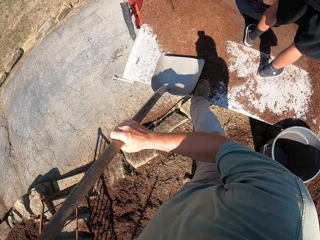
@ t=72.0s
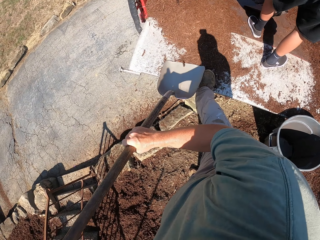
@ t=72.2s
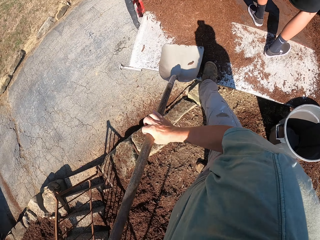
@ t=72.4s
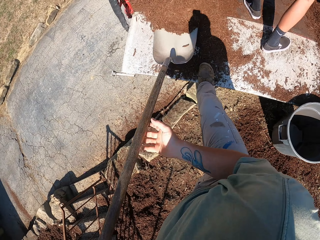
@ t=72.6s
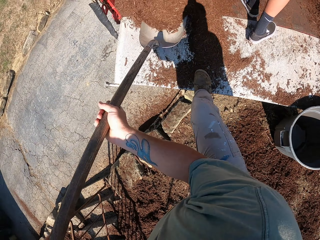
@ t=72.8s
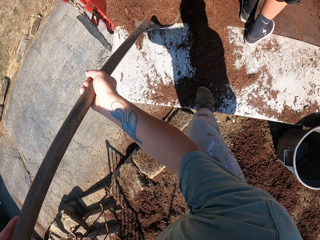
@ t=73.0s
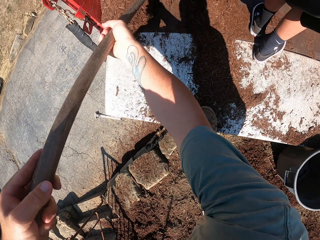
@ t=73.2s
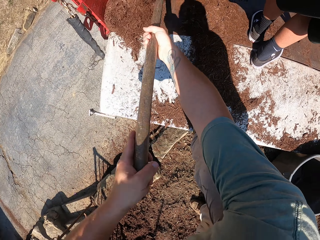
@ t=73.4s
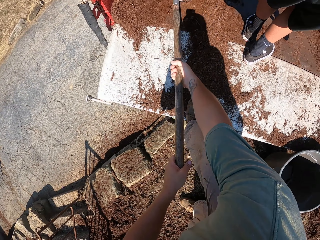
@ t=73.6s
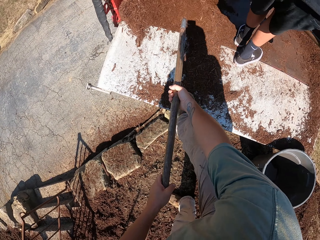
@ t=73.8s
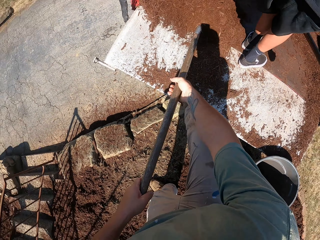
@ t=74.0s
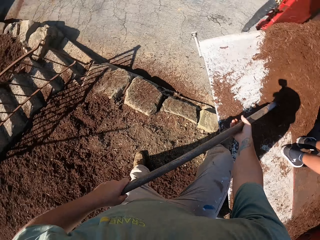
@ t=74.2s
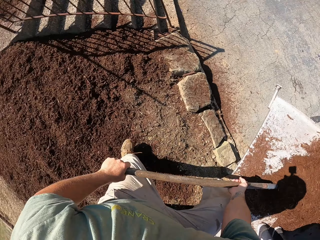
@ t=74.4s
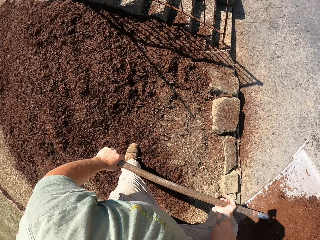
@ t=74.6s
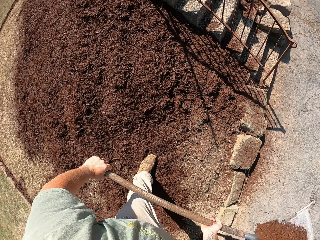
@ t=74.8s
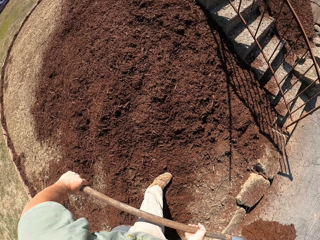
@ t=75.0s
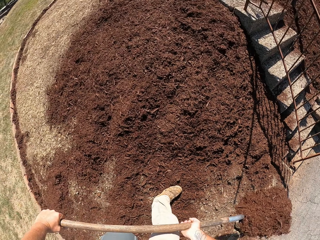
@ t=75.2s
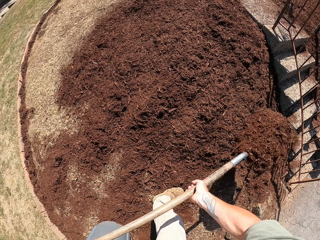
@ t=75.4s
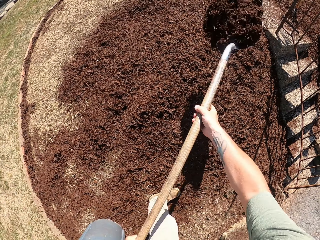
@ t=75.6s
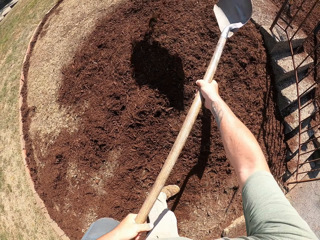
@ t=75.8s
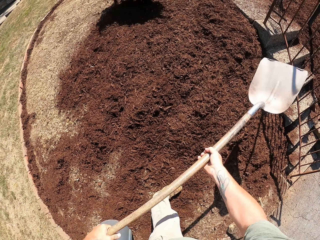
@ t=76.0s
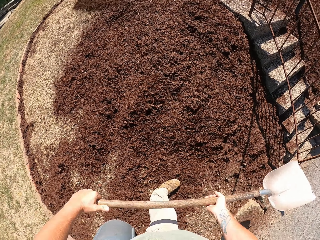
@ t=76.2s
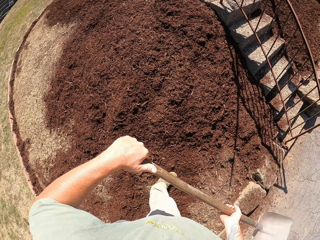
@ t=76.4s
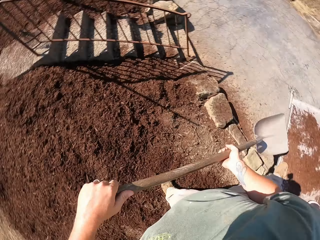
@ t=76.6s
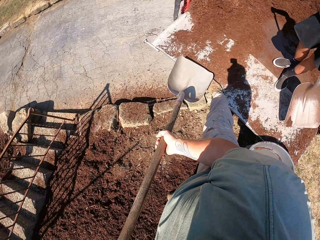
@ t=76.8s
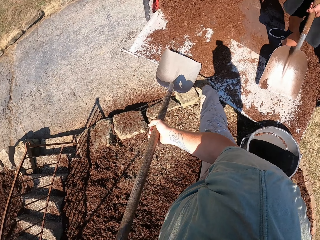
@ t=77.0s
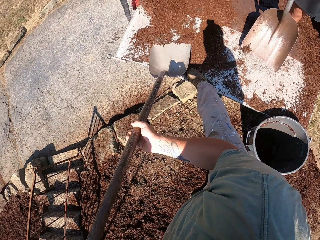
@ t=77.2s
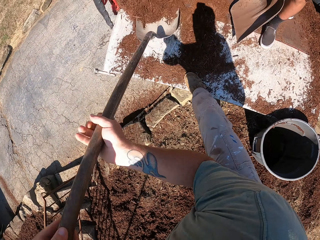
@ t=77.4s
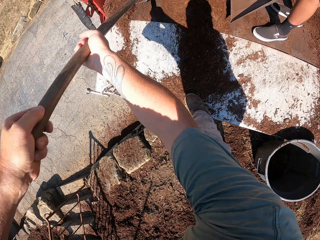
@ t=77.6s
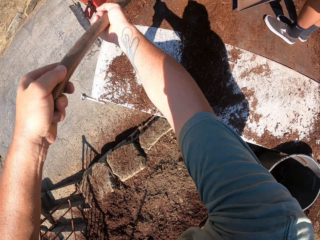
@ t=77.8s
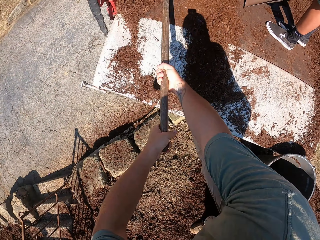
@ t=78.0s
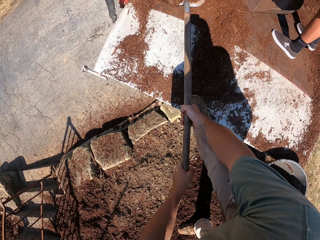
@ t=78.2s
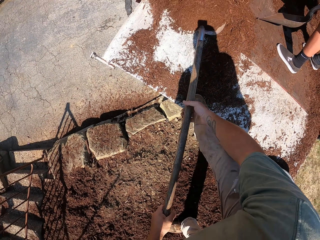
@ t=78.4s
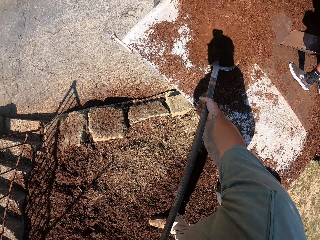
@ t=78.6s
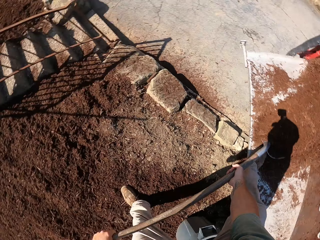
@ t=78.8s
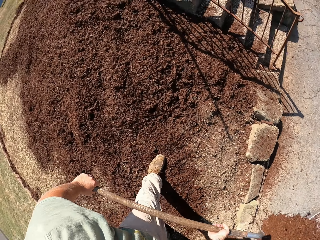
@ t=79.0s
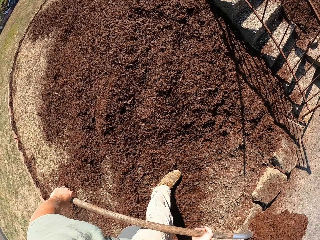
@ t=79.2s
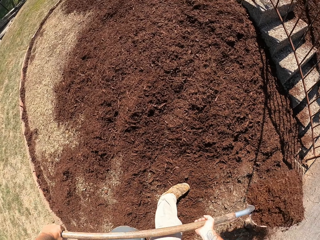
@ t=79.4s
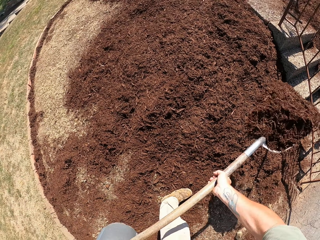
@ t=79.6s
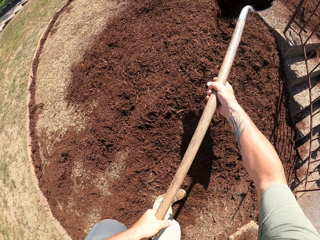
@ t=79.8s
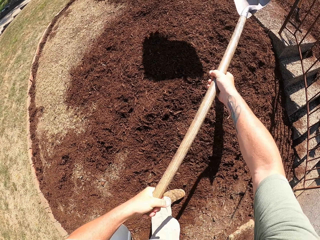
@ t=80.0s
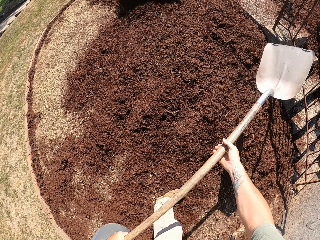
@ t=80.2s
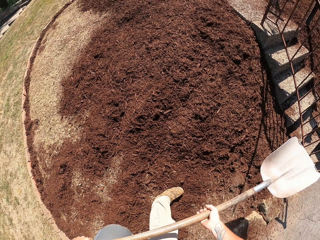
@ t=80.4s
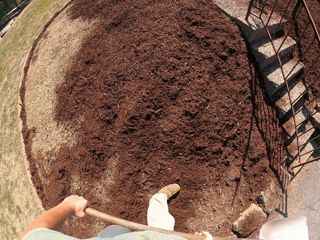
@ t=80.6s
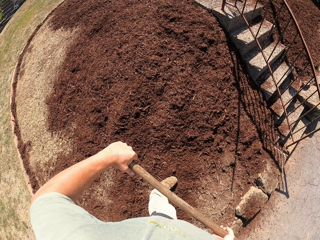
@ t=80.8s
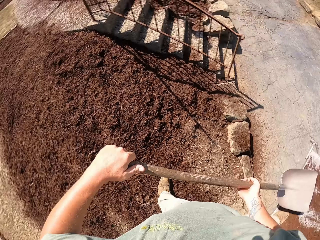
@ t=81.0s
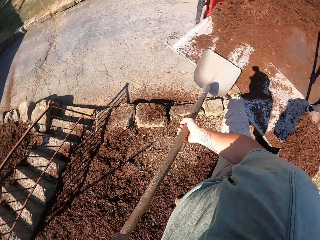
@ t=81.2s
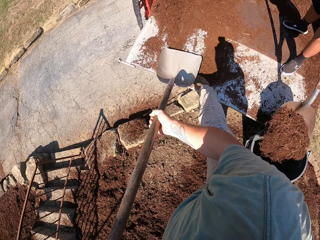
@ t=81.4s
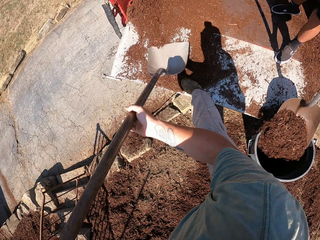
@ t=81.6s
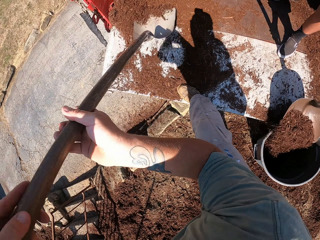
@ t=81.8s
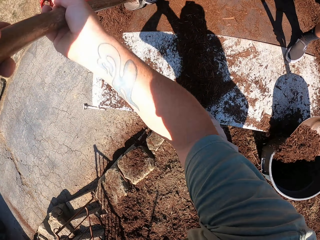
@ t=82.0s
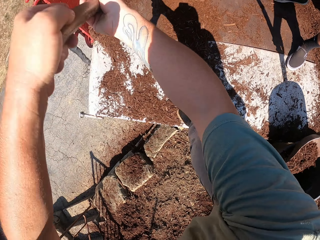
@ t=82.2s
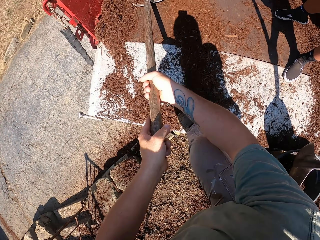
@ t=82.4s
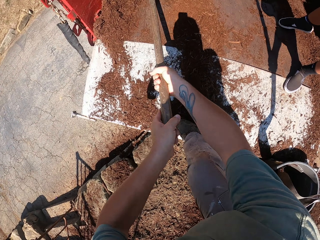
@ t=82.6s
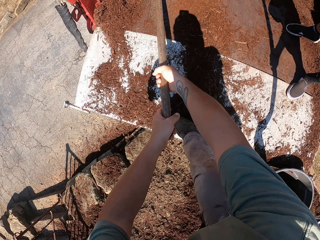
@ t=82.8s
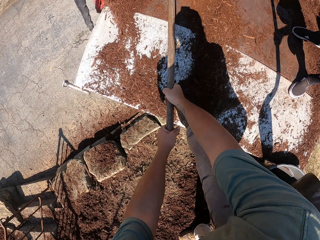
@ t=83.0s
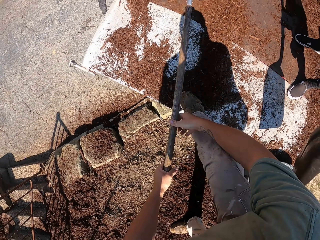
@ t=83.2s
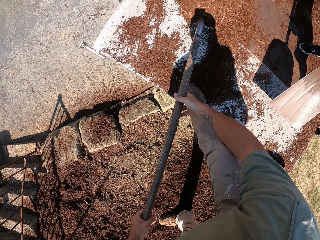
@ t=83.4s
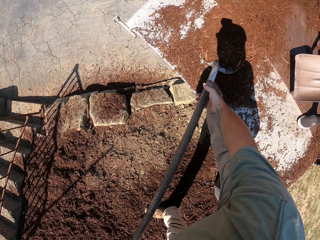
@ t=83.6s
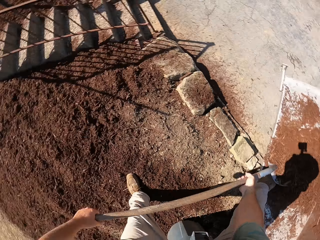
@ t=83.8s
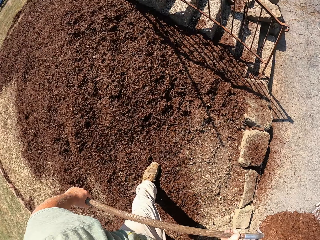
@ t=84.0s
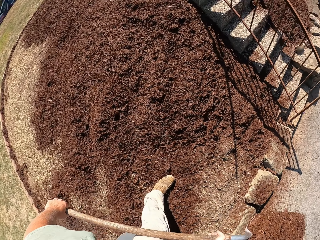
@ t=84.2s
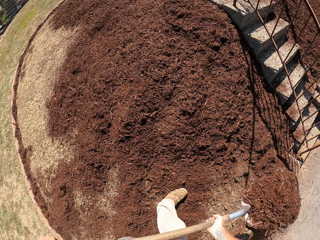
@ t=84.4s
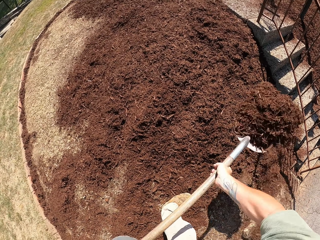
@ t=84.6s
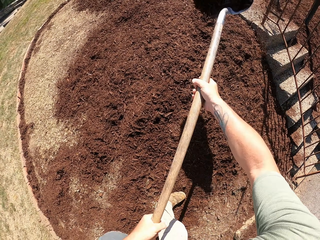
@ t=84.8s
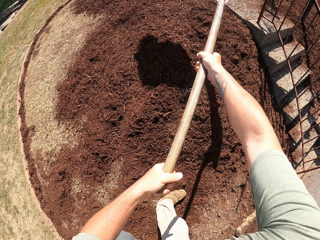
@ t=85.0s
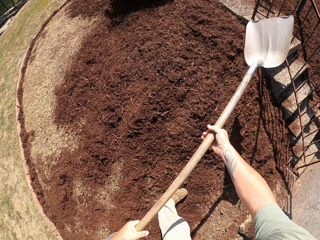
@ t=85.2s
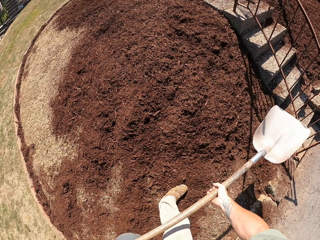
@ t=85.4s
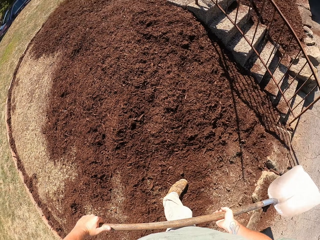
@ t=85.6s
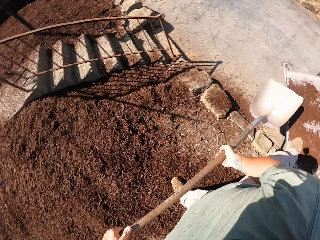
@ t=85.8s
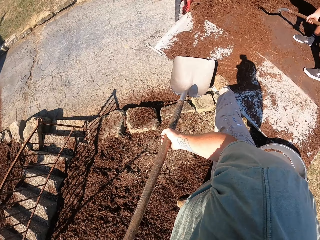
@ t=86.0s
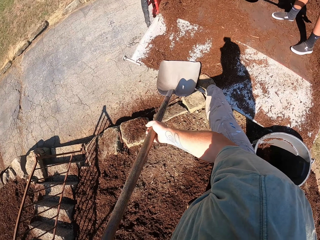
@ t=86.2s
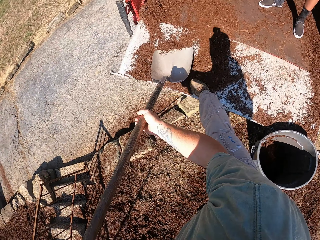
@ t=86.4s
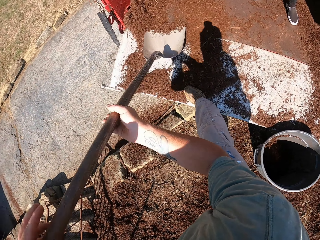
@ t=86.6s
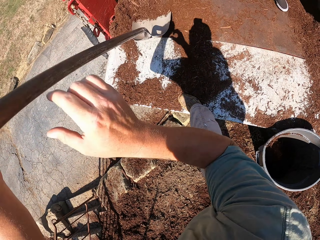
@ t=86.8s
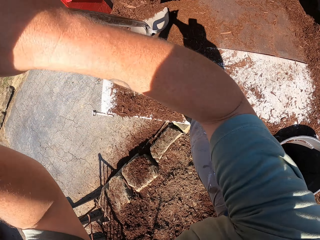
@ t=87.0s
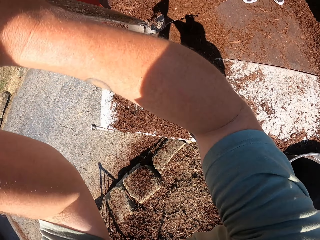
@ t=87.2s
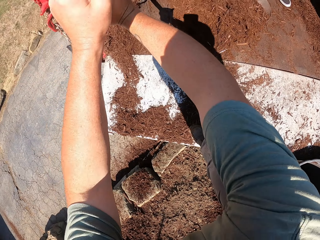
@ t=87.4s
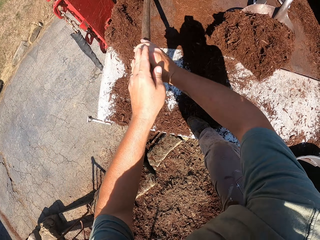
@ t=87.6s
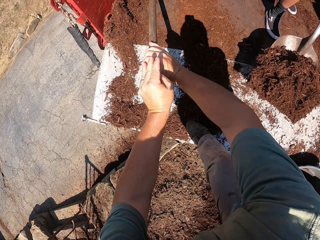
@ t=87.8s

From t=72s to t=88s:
The camera wearer scoops sand from the truck with a spade. They shovel loose soil from the back of the vehicle. A man shovels loose soil into the bin.

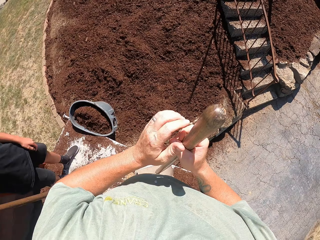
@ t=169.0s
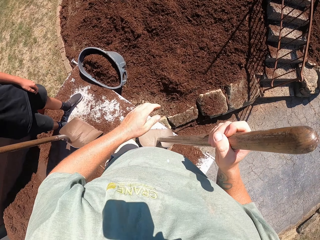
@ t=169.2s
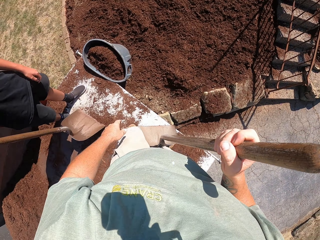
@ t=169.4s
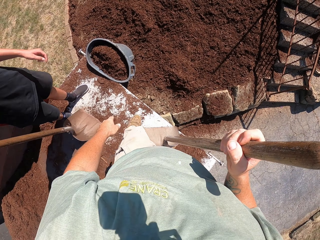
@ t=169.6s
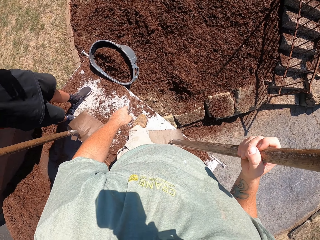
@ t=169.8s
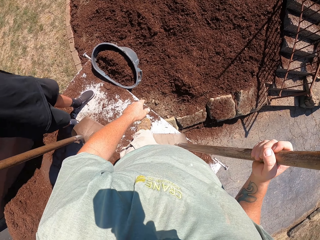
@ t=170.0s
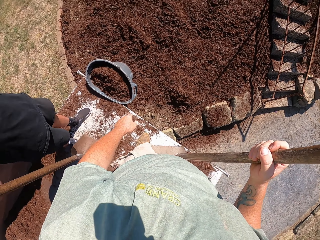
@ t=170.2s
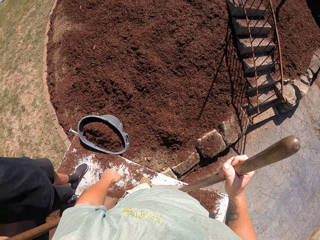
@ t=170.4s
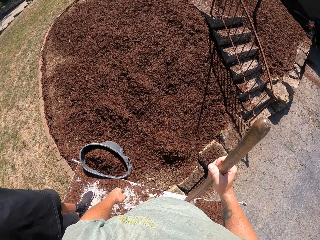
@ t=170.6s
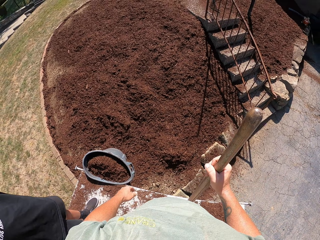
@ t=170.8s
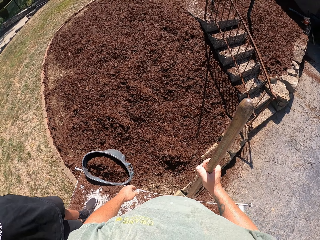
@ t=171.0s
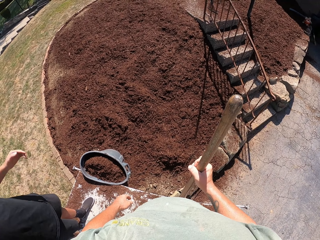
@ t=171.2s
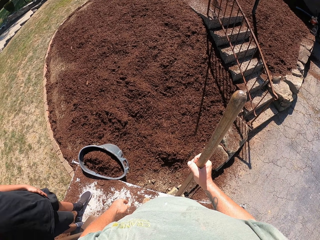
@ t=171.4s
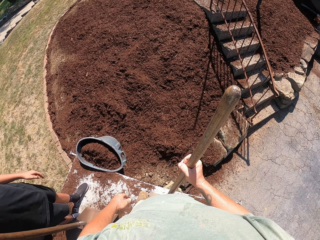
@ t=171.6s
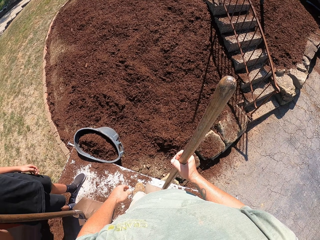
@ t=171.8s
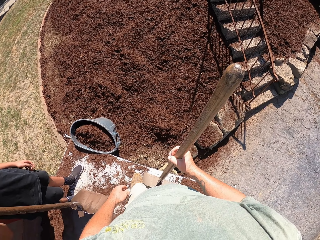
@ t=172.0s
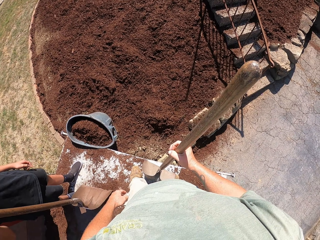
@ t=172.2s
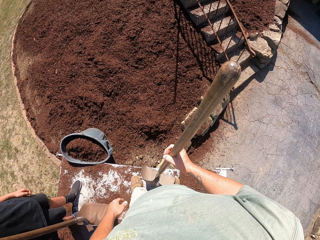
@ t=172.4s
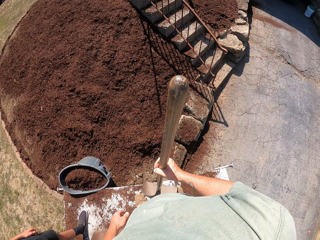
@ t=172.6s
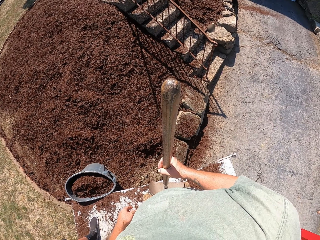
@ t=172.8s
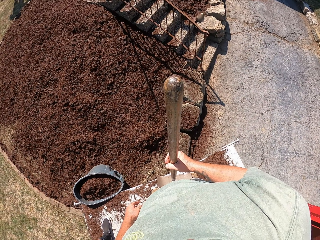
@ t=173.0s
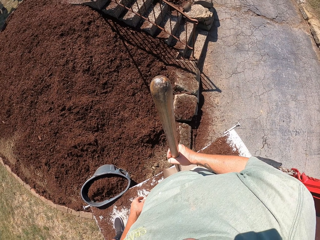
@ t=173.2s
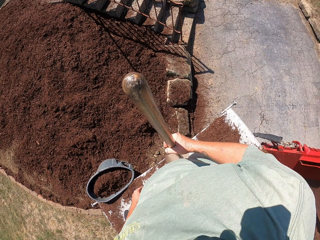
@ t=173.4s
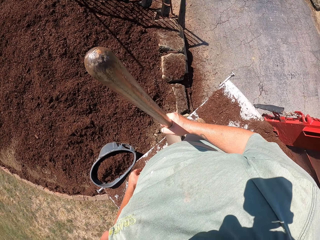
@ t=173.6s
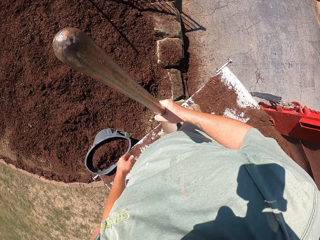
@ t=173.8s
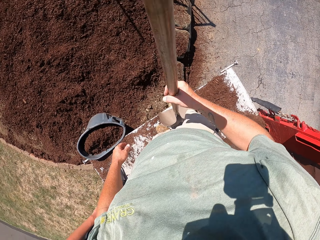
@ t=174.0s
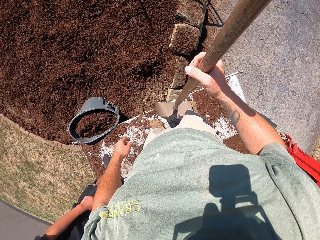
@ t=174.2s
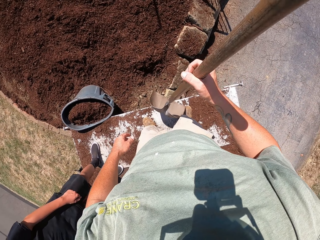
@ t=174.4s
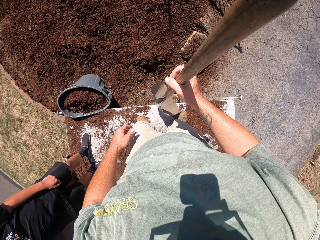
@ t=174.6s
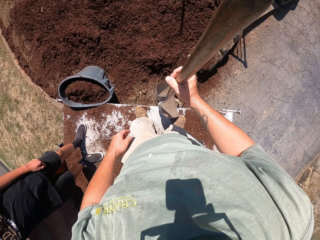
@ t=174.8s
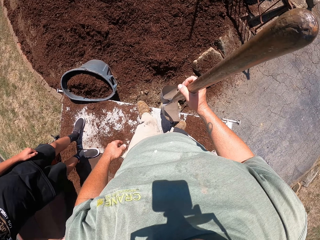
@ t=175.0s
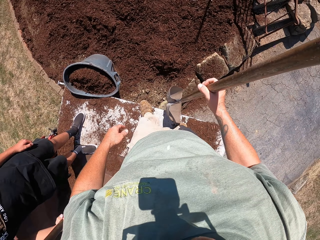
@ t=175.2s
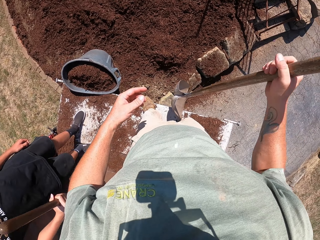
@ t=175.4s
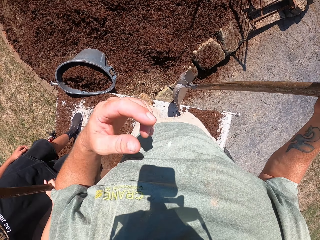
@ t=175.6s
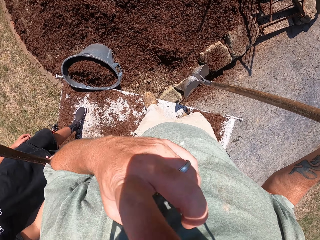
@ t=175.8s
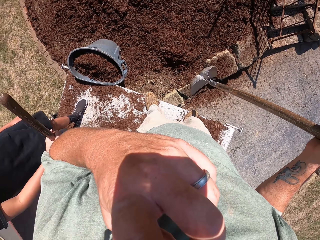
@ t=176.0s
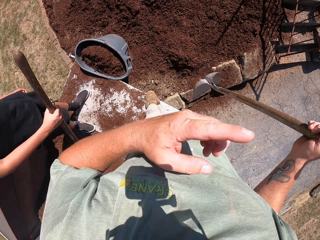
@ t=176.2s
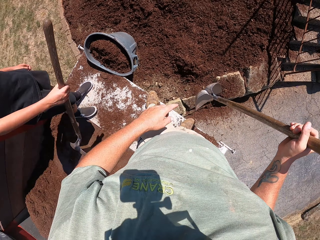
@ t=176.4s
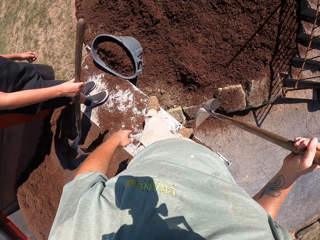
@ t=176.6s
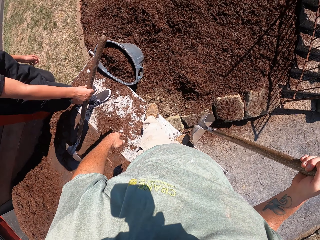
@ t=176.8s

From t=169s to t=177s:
The camera wearer holds the spade while standing.
